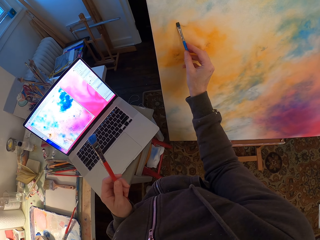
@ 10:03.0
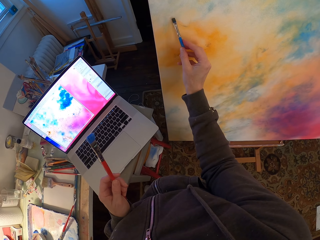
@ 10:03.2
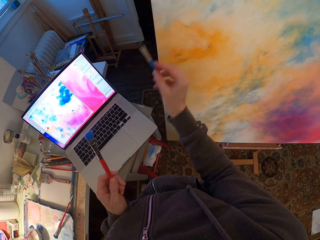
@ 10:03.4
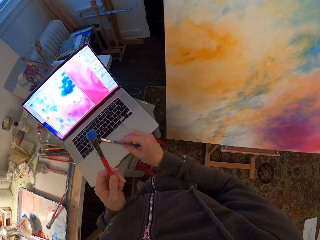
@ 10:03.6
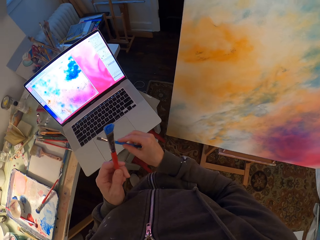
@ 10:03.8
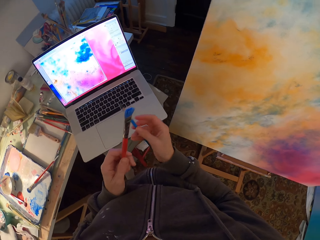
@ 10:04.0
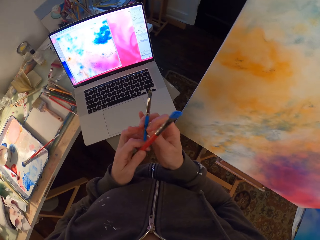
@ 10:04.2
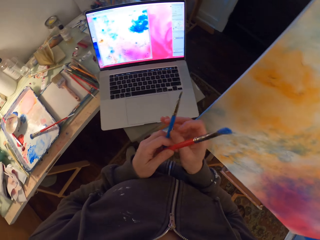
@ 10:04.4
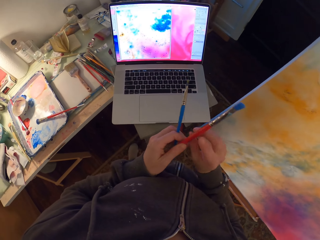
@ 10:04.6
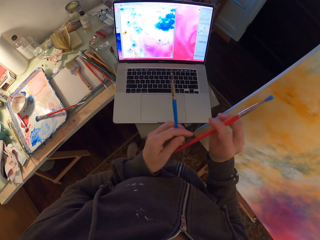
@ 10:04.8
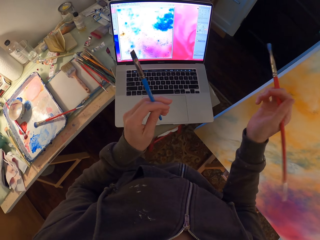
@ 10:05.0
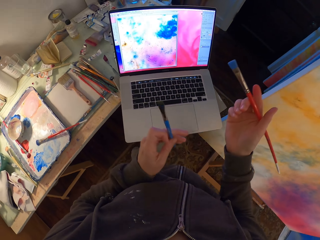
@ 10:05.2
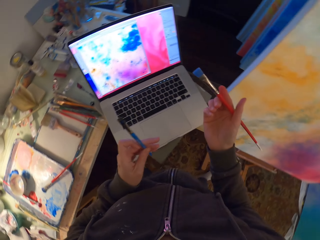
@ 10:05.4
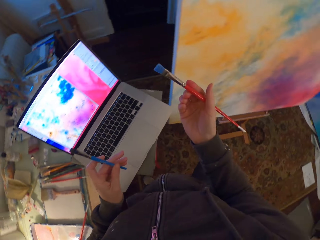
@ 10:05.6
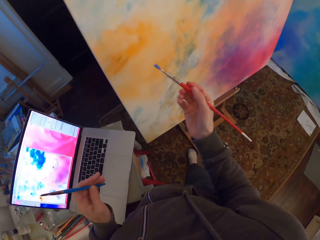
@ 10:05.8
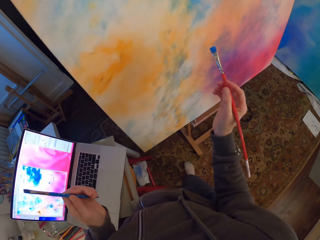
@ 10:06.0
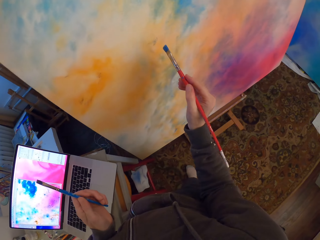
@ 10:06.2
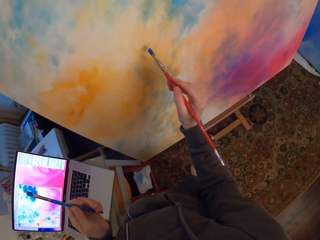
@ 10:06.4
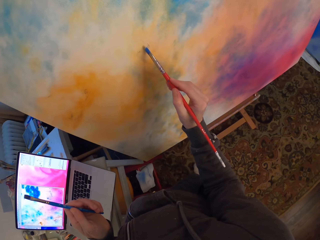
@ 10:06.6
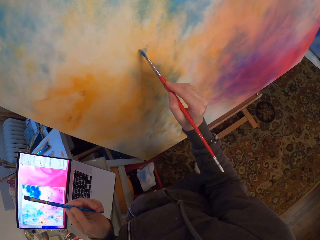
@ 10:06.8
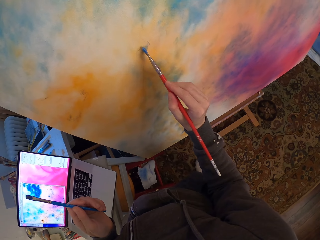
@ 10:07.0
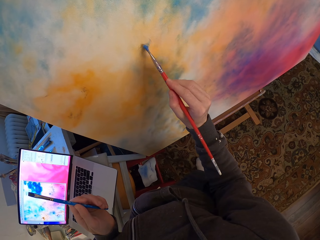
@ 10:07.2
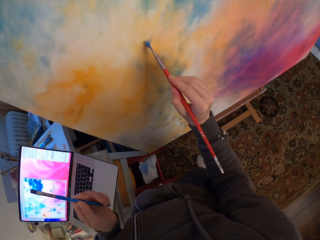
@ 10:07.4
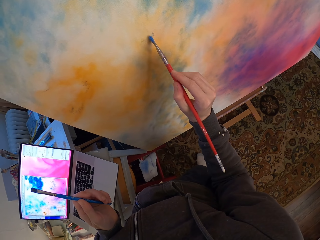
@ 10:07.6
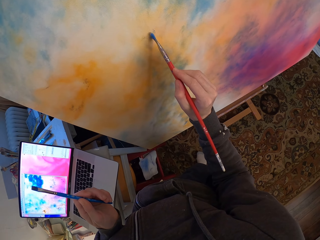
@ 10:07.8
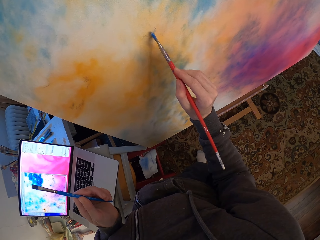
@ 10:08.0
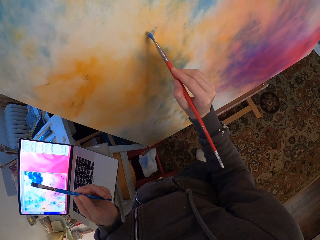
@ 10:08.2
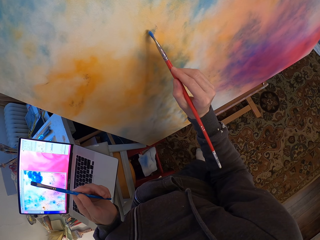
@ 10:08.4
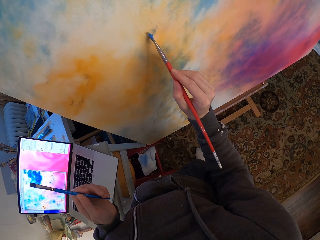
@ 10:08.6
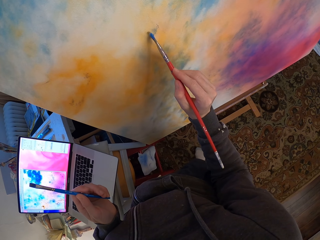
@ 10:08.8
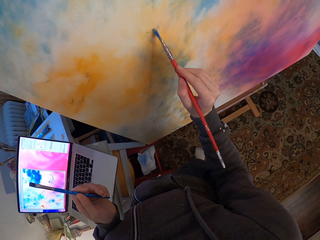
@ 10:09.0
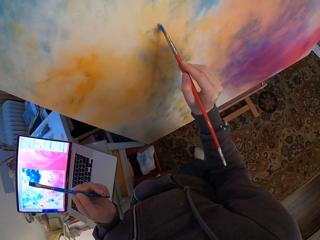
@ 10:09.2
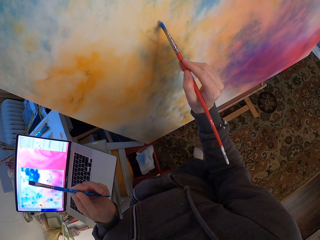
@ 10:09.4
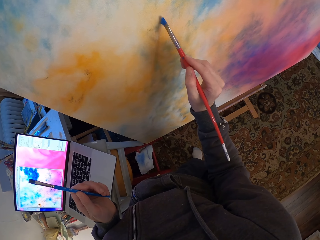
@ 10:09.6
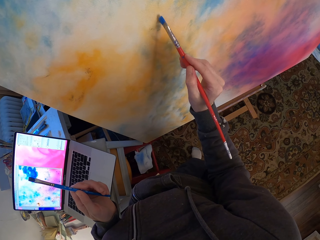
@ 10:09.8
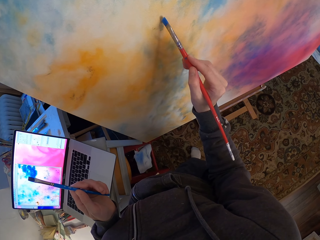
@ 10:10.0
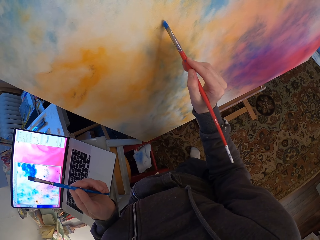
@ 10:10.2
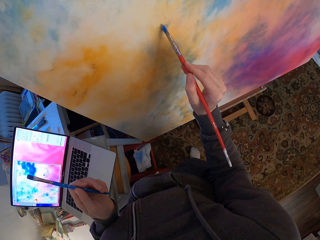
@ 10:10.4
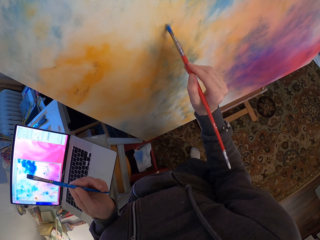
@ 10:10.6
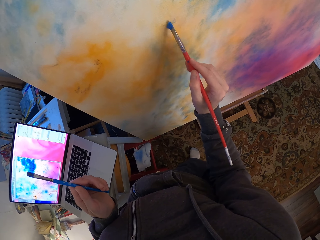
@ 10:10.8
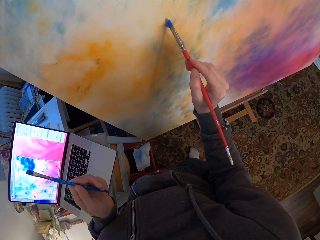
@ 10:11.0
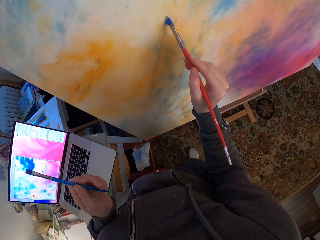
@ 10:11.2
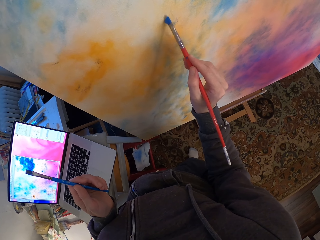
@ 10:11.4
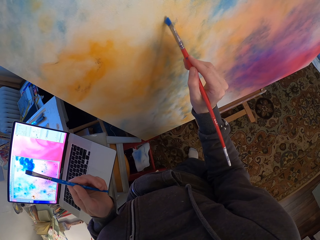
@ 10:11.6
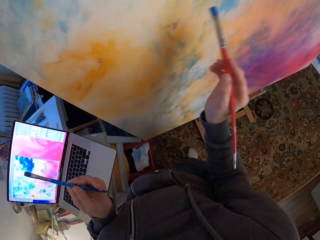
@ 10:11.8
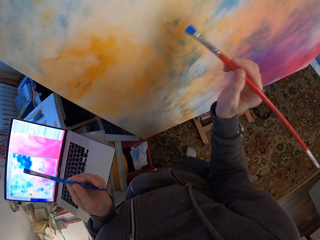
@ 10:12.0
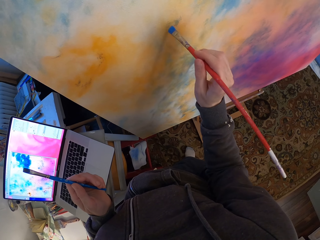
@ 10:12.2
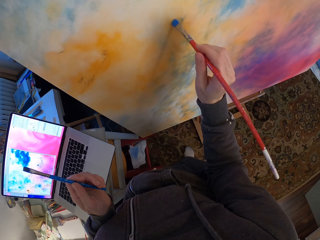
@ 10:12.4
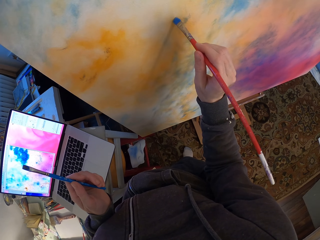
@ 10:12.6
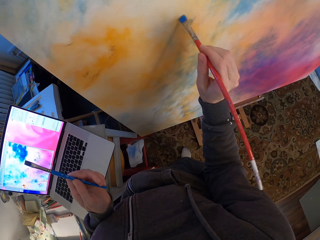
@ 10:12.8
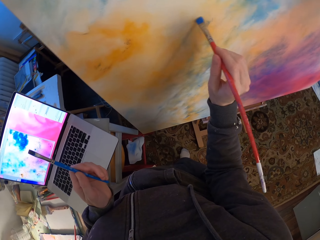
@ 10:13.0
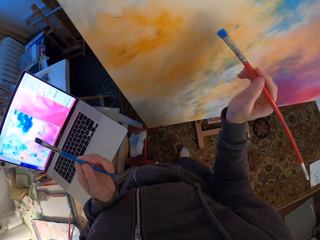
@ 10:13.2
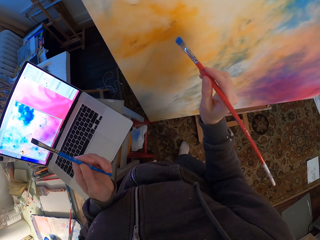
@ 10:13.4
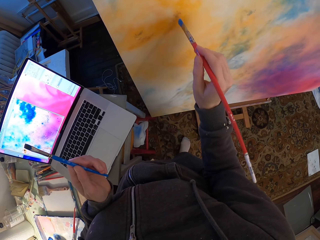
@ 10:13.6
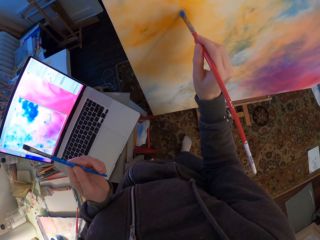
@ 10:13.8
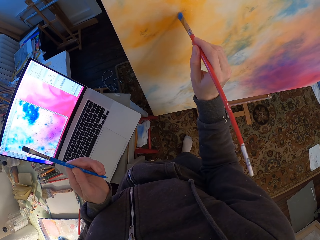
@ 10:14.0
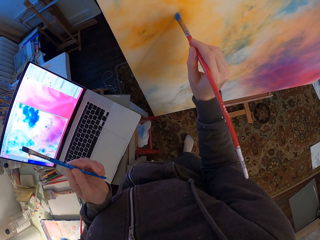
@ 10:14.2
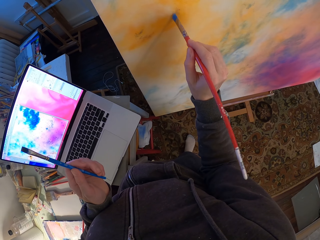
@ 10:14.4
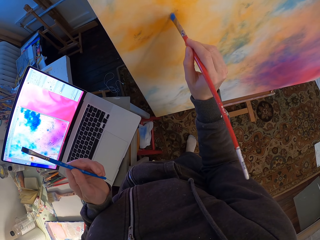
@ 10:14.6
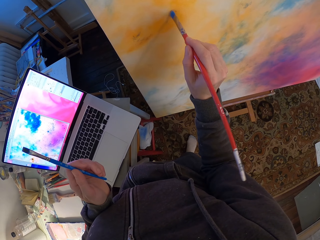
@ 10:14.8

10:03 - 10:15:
The camera wearer looks around a room. They paint a canvas with a paint brush.

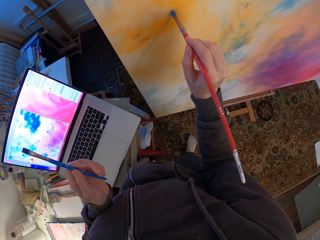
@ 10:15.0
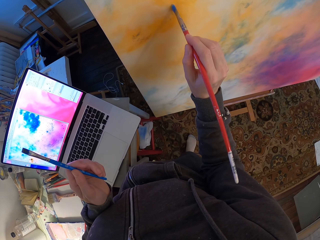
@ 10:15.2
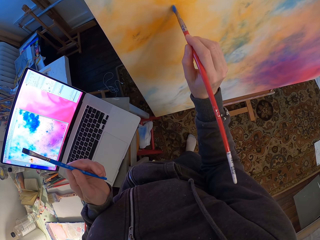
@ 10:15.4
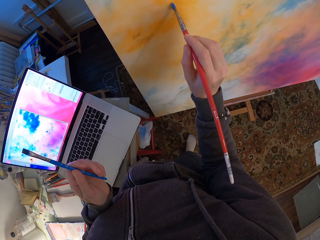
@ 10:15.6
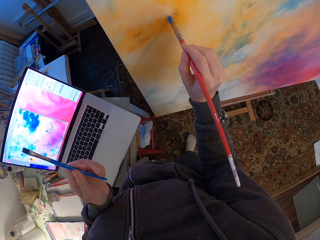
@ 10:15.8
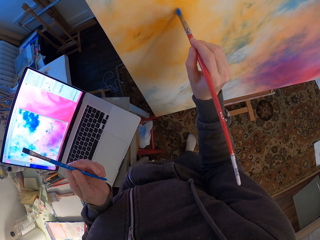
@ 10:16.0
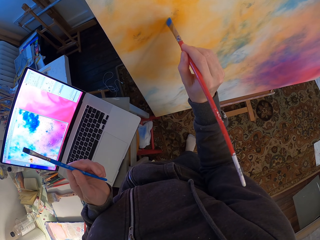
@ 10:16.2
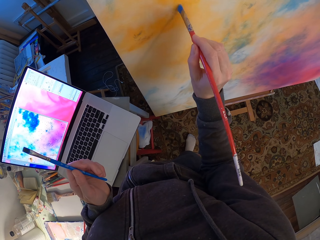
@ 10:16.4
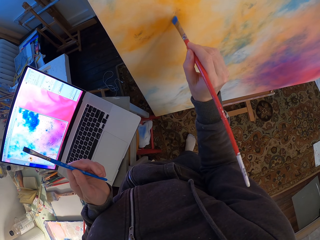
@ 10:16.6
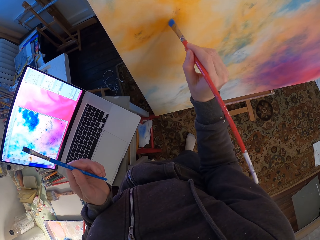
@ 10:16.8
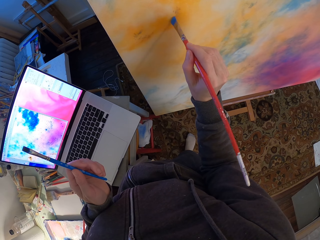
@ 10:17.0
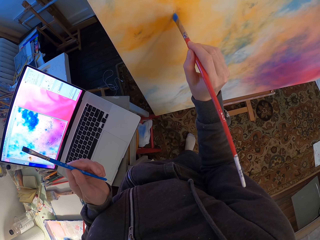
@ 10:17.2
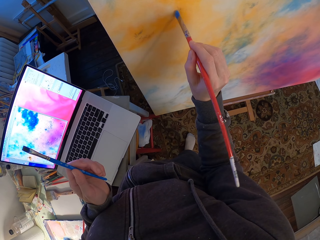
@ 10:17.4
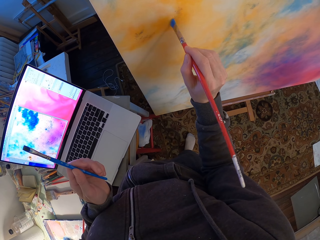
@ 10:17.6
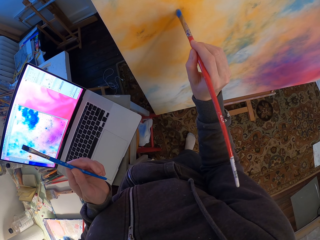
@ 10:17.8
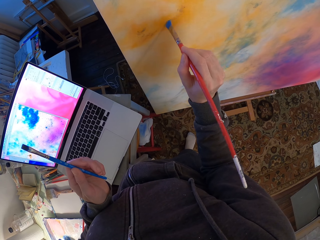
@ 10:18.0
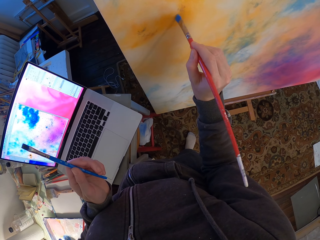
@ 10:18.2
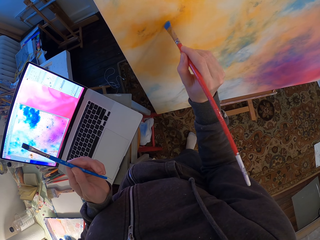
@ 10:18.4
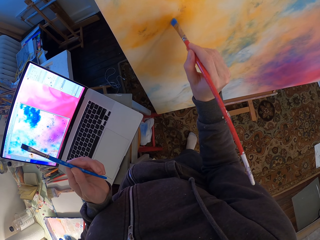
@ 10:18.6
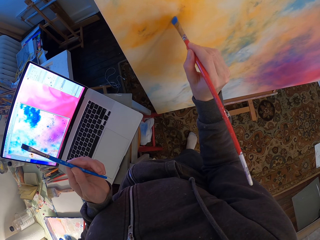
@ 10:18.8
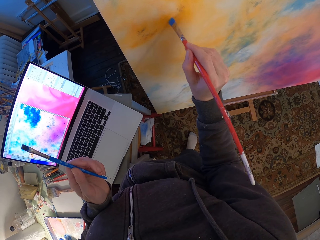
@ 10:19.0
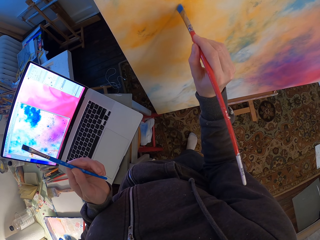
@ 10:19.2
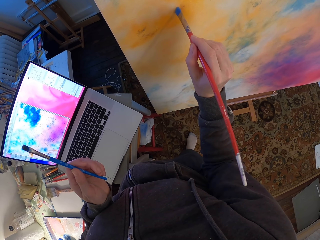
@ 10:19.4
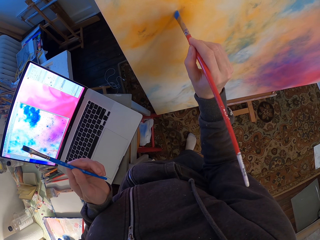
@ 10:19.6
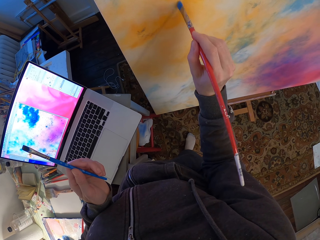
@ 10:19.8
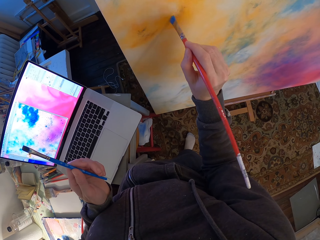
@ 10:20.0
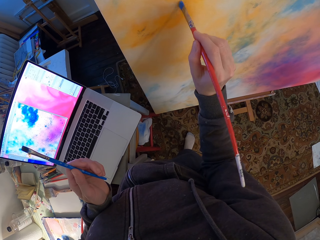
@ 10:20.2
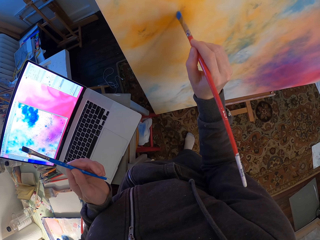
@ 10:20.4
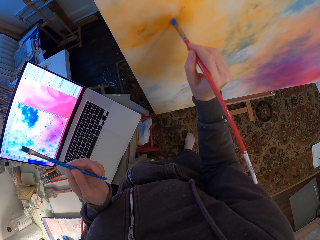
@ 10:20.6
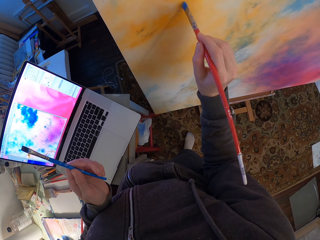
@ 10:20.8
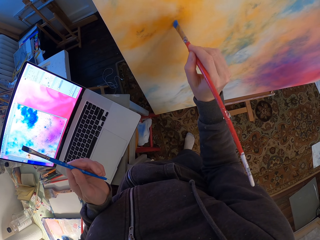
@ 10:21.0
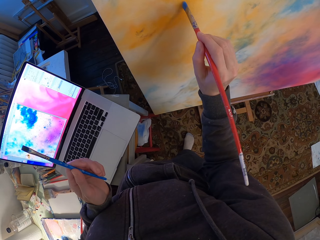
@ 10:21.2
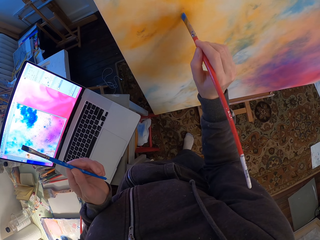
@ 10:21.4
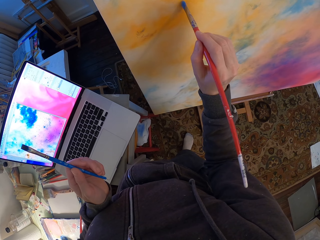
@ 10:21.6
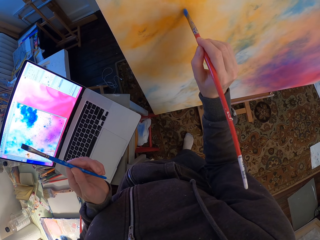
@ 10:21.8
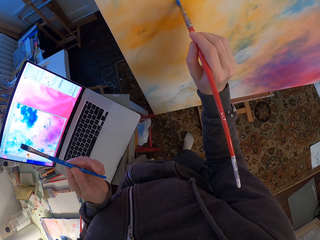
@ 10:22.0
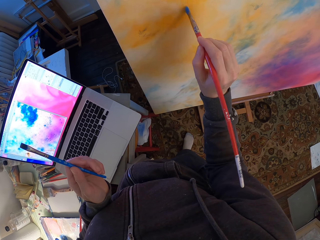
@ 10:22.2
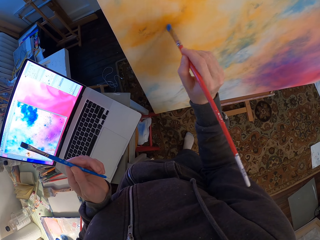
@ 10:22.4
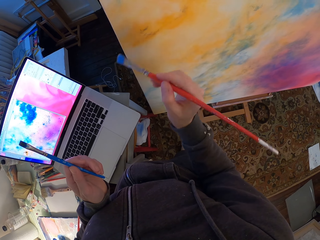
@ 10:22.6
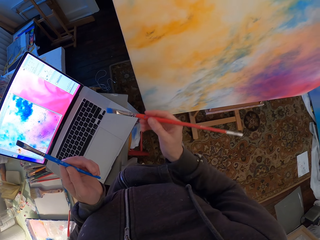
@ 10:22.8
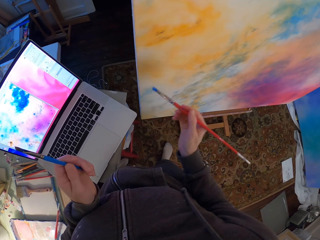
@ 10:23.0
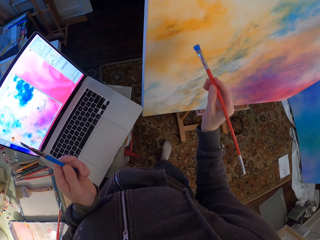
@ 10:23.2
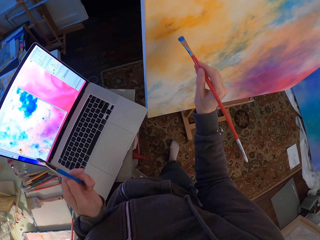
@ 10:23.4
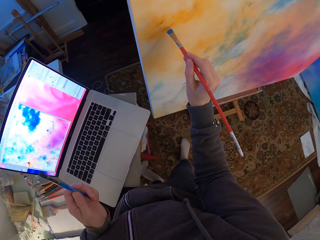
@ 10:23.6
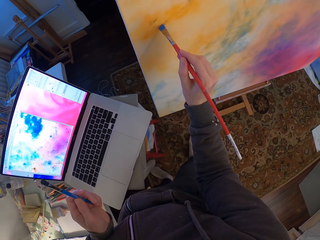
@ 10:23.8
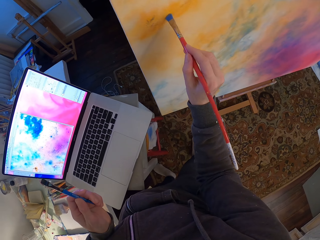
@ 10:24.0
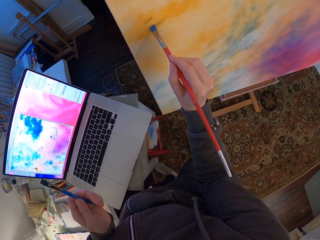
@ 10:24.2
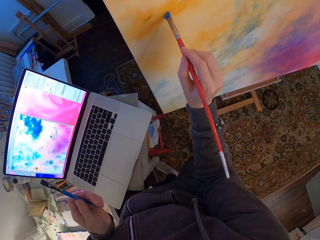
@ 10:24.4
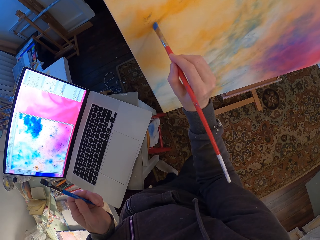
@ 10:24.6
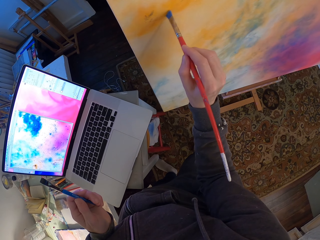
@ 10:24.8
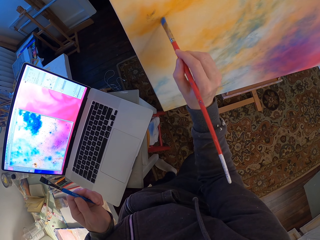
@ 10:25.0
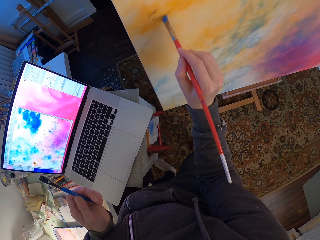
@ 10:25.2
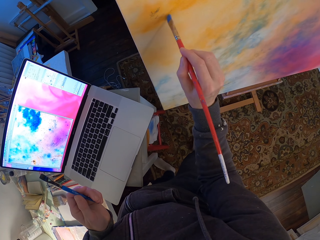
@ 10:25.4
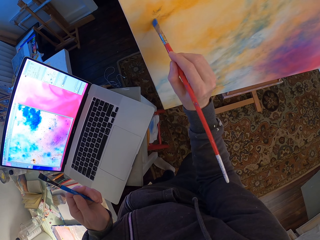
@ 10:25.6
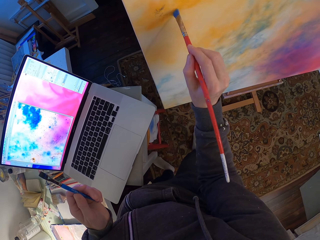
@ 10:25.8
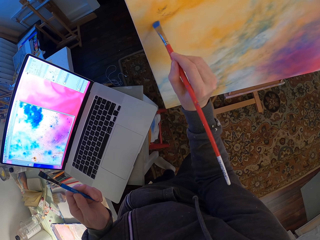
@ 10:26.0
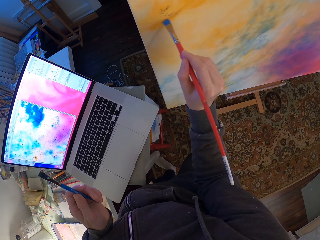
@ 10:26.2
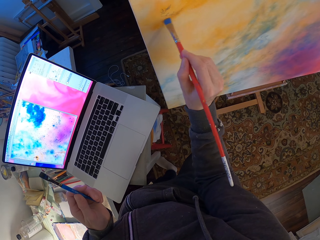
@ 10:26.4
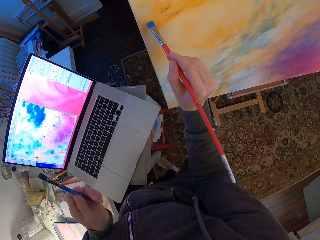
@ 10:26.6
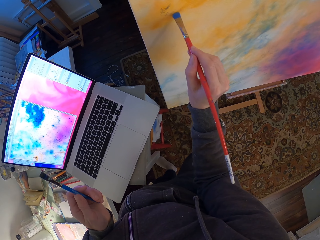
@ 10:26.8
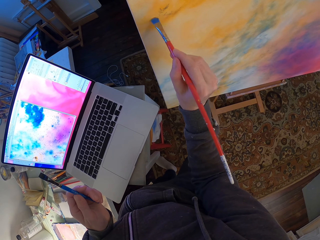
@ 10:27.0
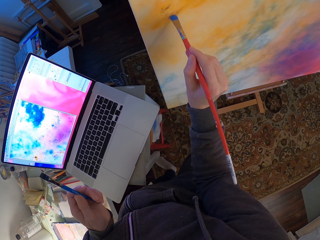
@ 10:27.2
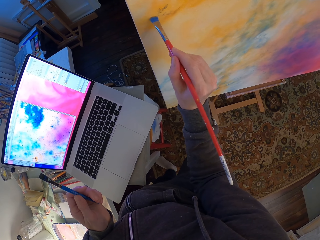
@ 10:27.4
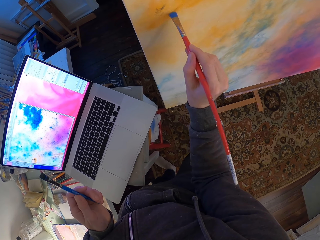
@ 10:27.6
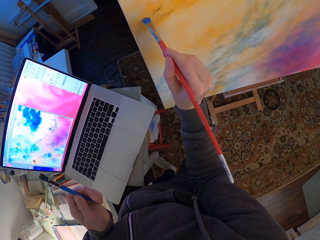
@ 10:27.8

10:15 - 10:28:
The camera wearer looks around a room. They paint a canvas with a paint brush.
